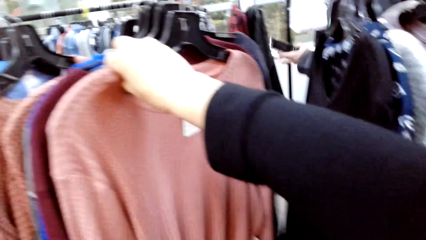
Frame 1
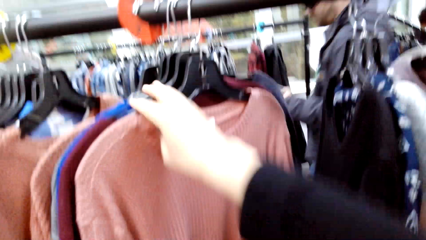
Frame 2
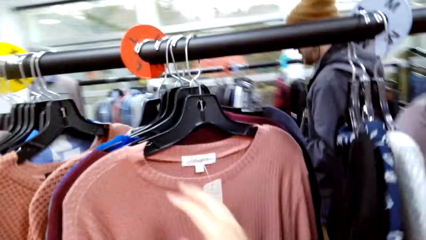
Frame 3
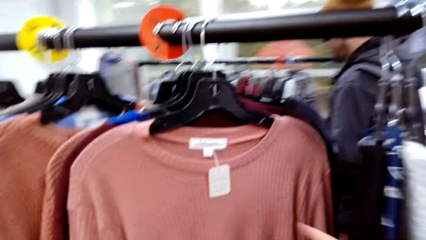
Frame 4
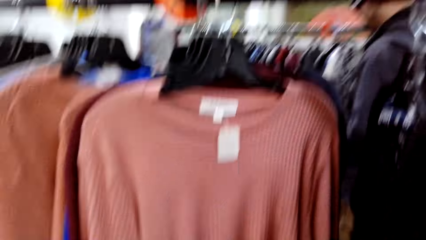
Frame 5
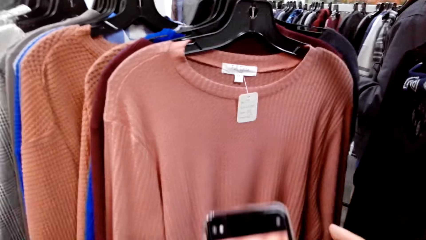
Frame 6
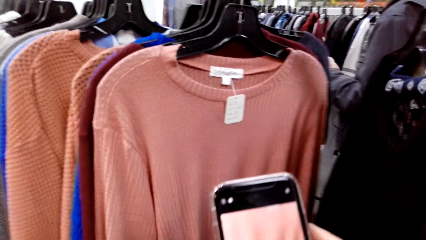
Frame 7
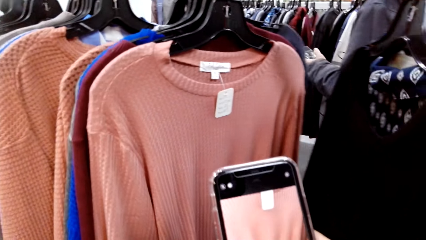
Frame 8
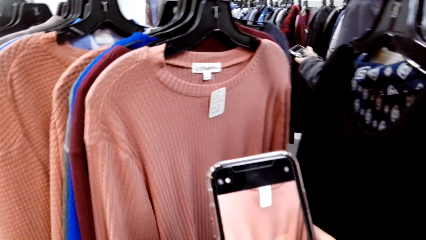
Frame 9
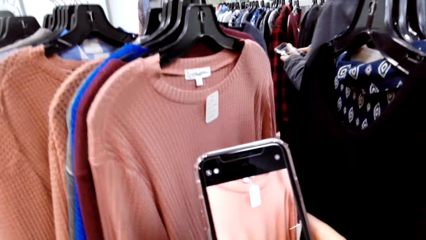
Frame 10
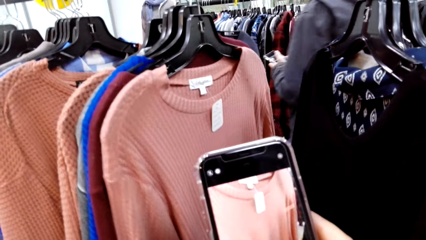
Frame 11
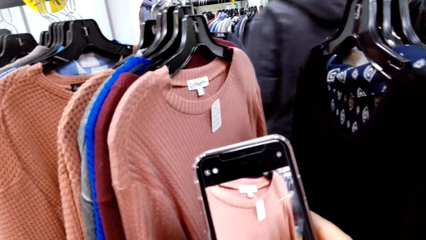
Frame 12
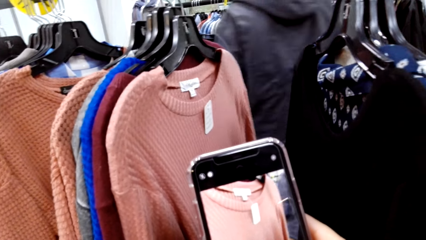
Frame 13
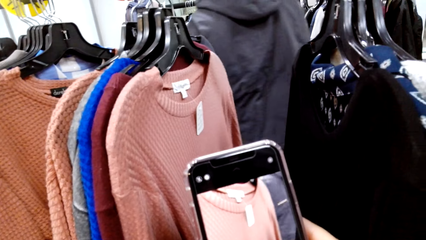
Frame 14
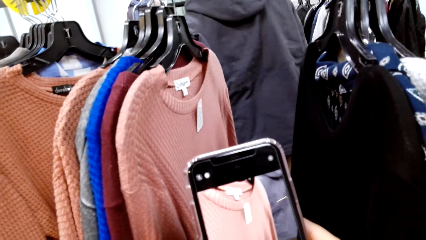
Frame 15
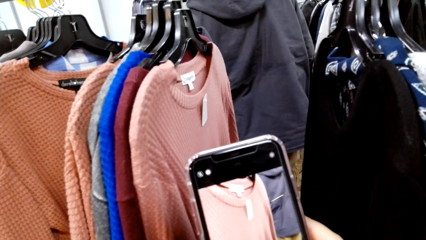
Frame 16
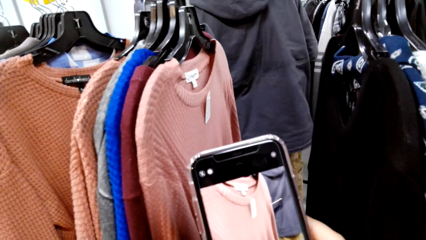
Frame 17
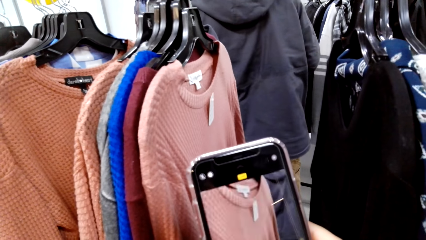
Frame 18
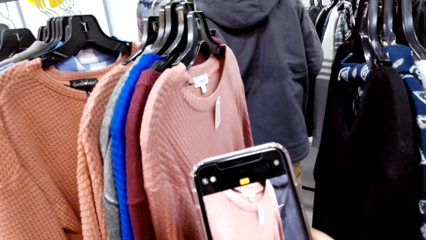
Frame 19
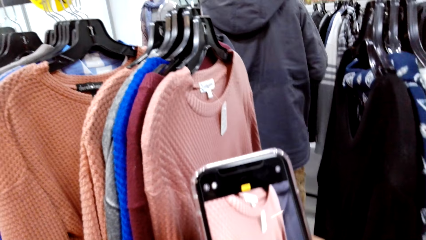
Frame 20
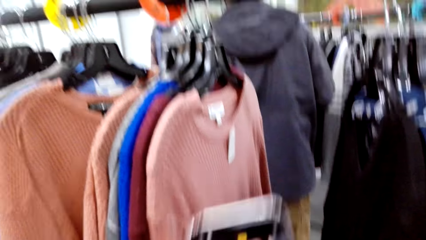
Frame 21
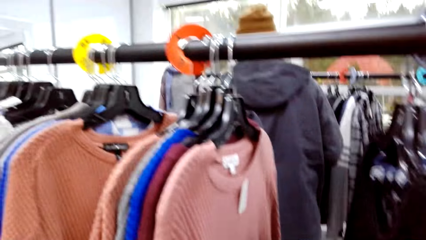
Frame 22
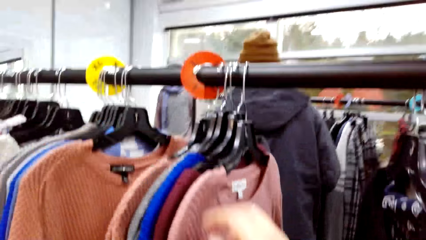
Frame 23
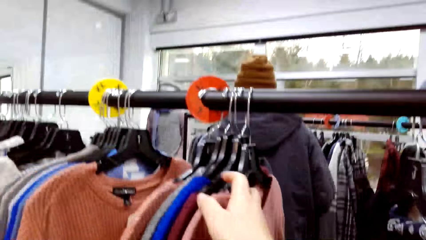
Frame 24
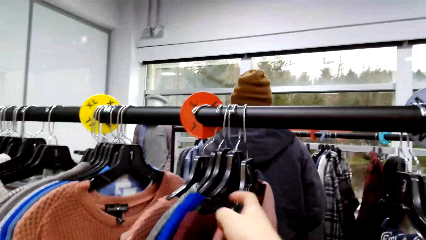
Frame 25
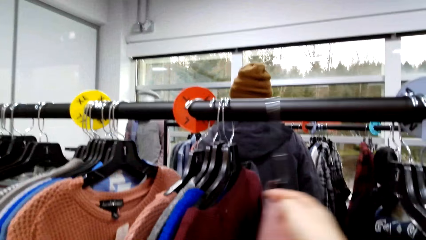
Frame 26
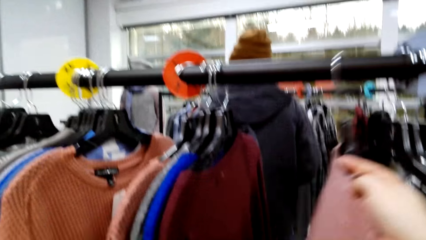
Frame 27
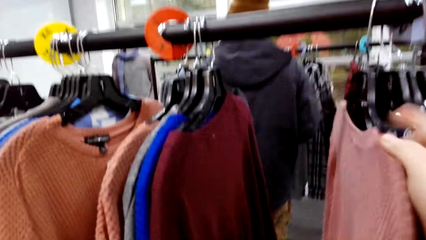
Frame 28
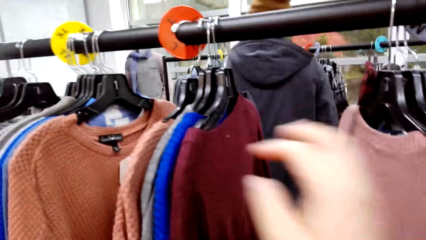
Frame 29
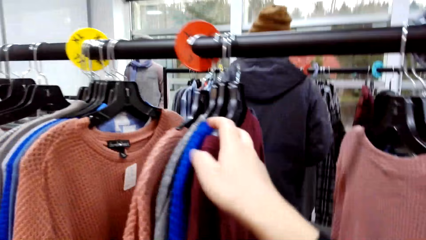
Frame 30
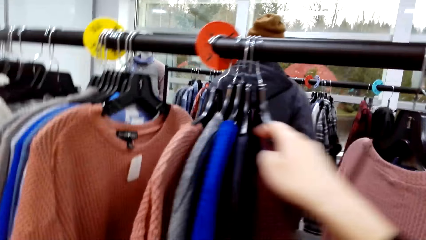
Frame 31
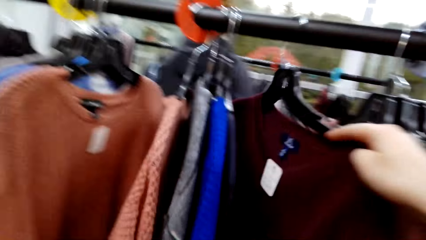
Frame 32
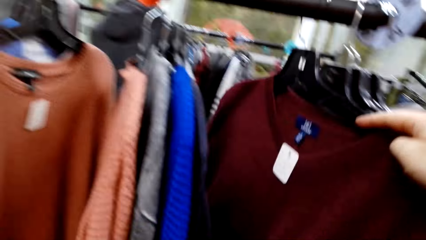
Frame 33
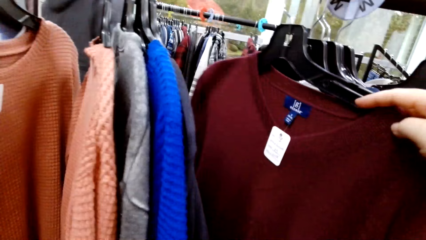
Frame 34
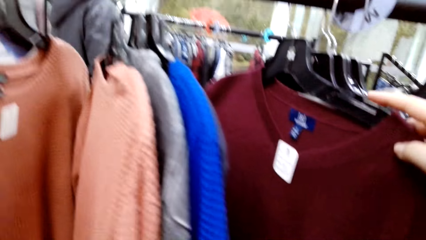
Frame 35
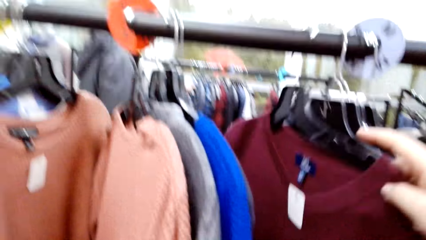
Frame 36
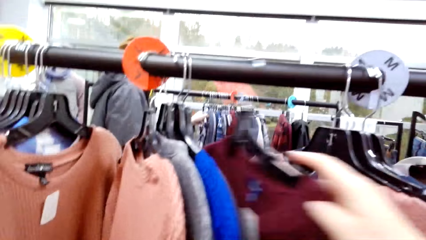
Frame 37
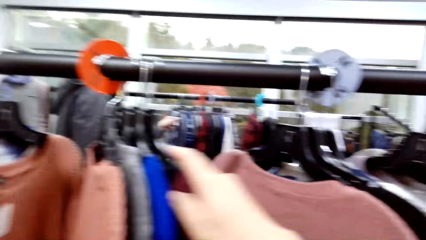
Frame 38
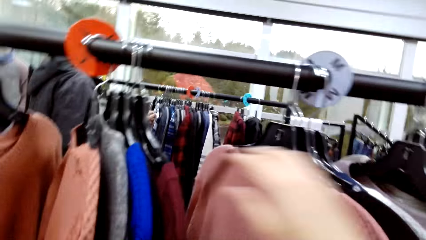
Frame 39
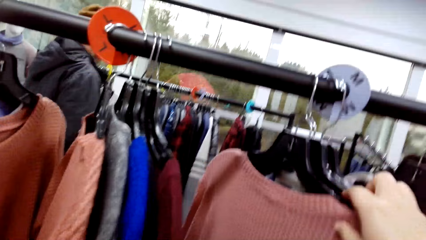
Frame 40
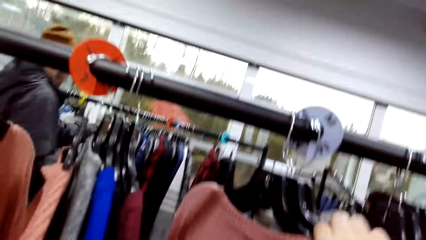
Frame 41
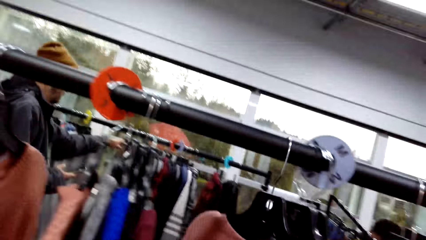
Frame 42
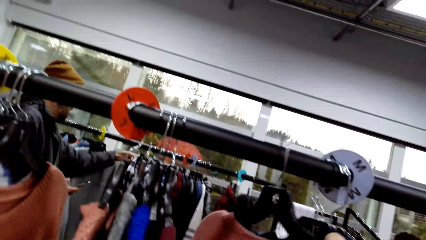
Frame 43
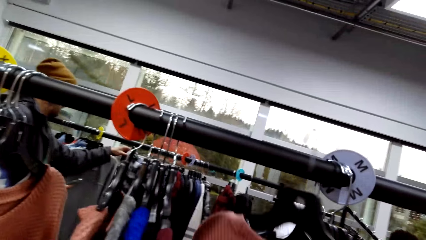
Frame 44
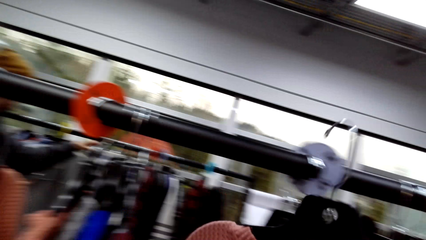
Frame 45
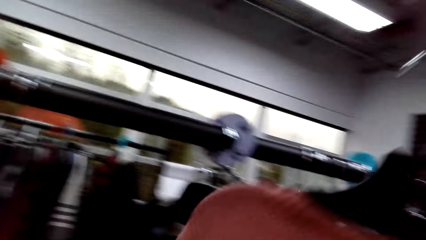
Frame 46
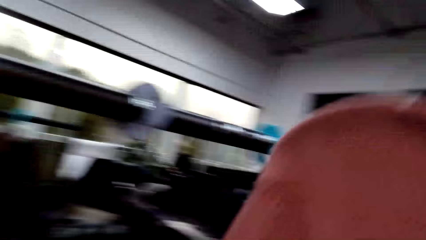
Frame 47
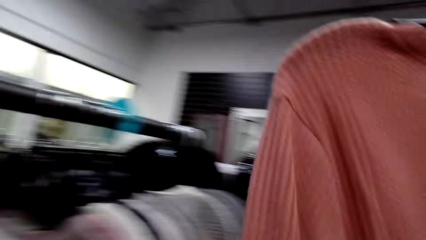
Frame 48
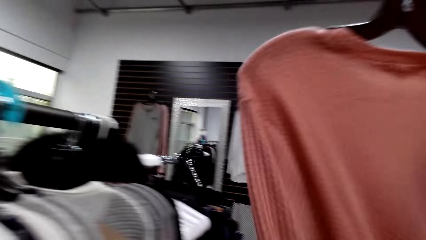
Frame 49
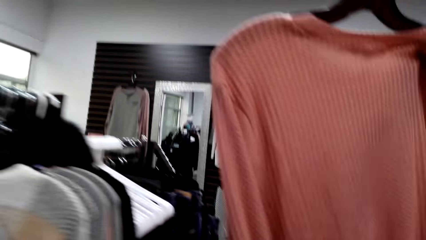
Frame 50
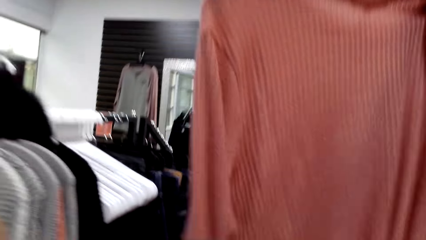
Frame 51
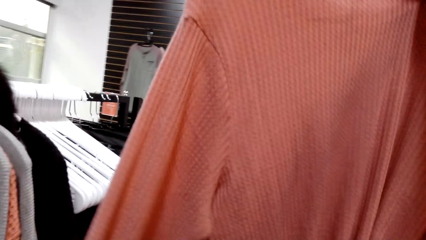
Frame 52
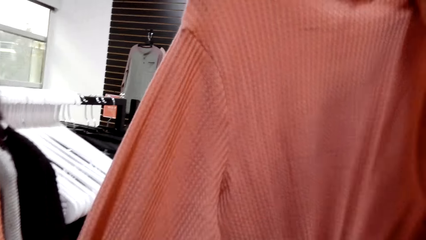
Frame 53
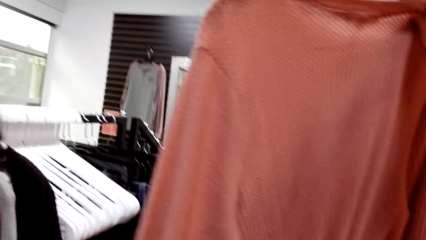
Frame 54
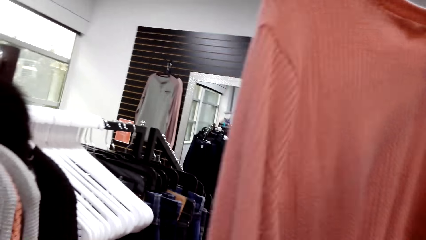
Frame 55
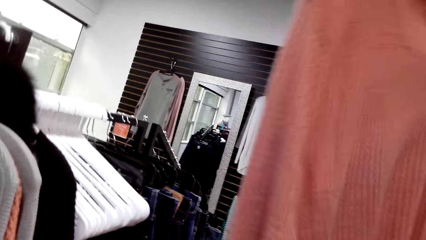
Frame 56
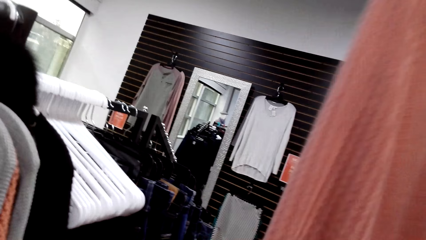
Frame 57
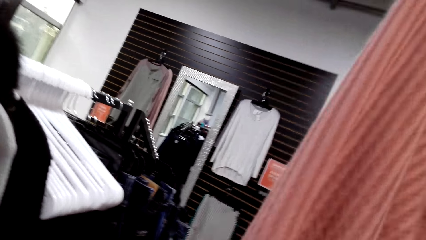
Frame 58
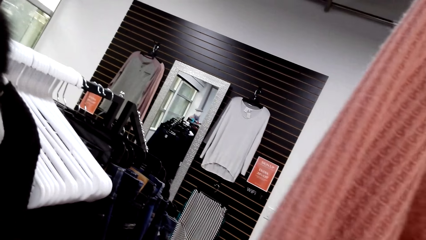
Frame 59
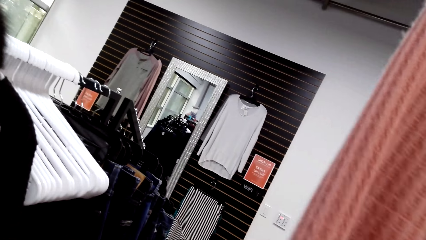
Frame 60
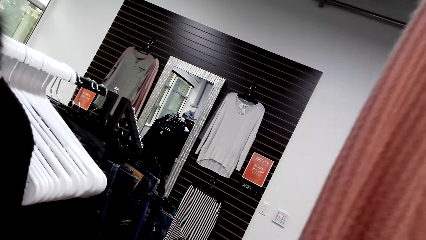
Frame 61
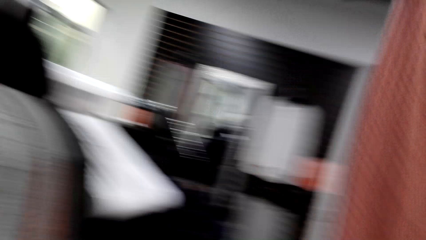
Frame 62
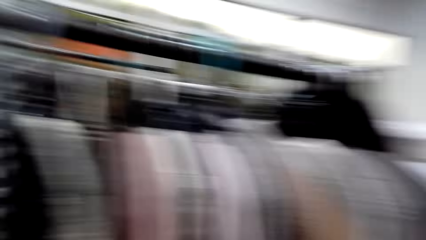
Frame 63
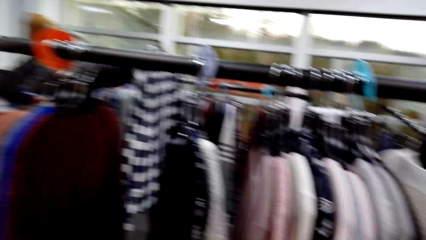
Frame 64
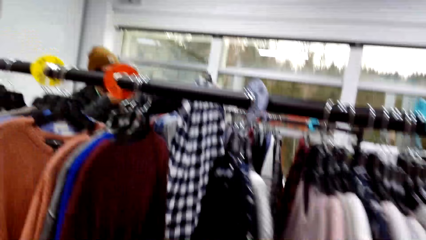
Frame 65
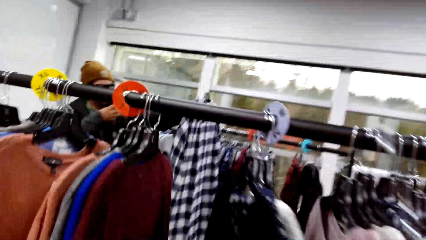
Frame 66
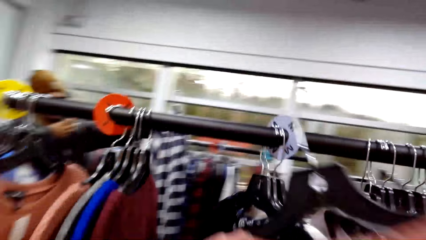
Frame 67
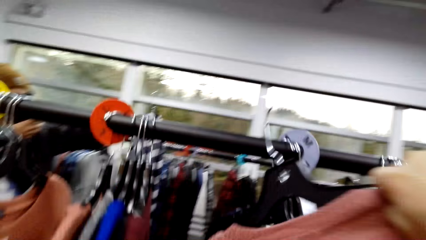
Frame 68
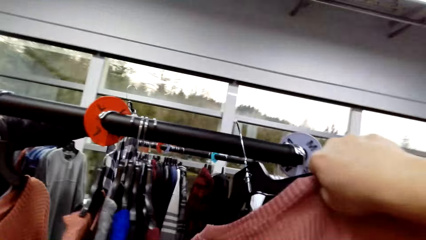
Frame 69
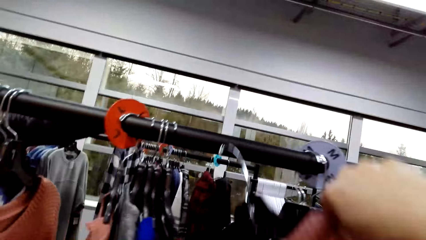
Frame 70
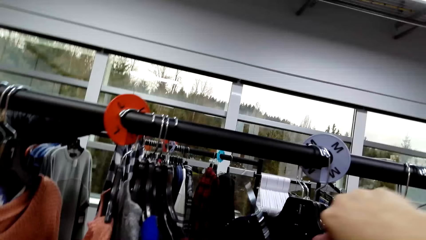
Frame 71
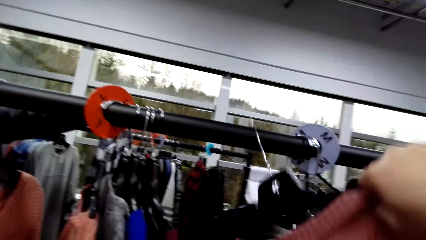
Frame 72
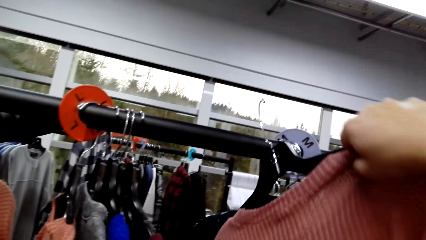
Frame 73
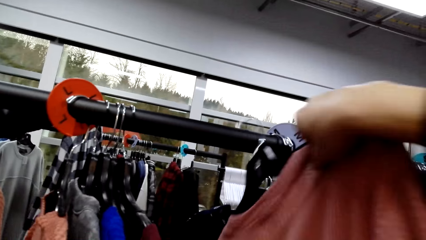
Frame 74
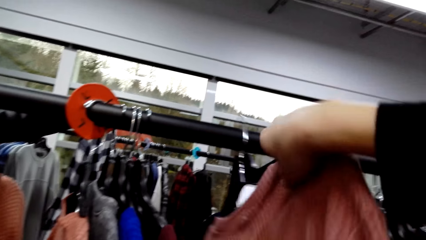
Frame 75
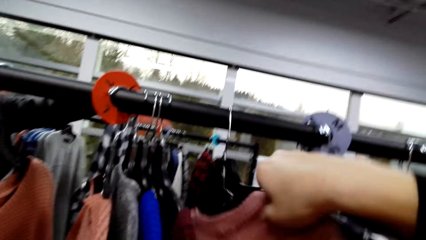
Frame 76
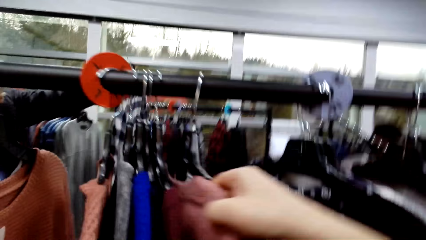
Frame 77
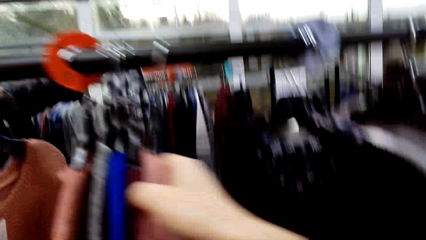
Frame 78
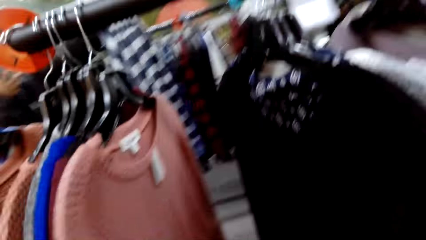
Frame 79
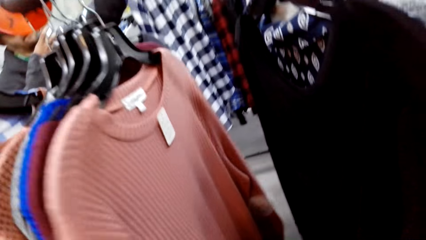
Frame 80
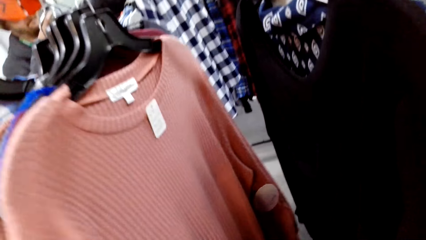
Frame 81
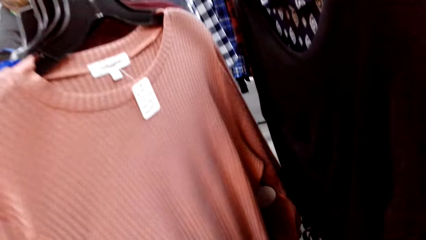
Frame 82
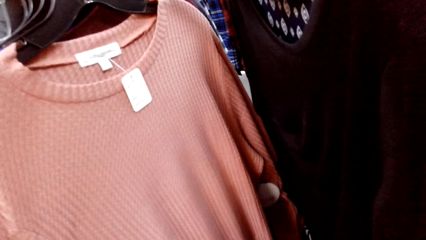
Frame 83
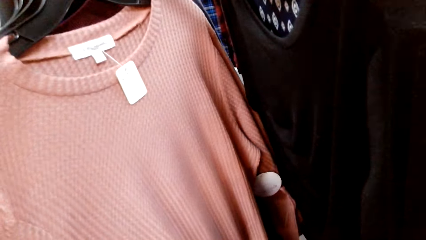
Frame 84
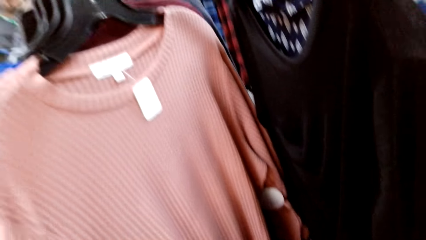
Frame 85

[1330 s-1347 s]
The camera wearer takes a picture of the dress. They touch the phone. They look at the dresses. They remove a dress from the hanger. They watch the background. They return the dress to the hanger.
